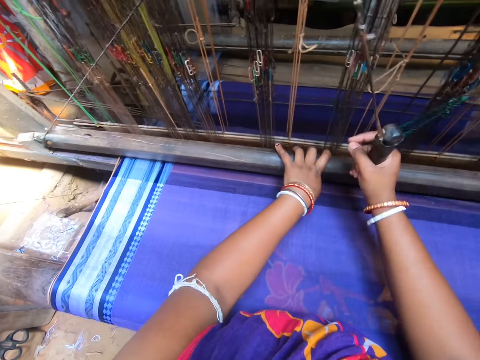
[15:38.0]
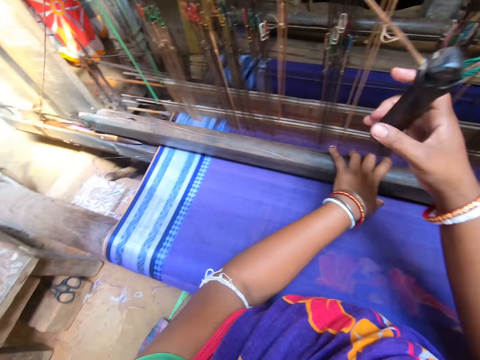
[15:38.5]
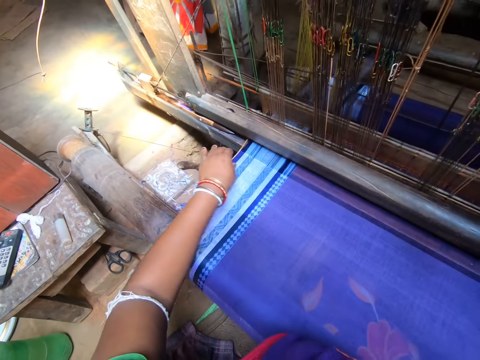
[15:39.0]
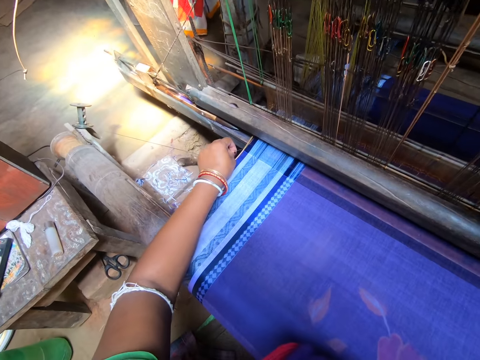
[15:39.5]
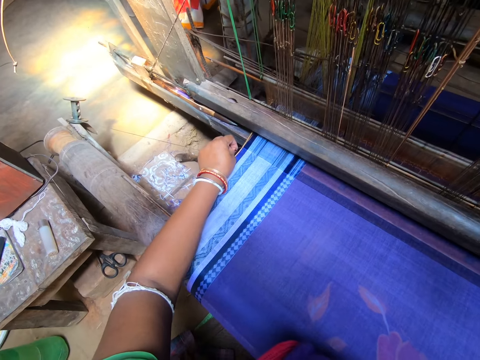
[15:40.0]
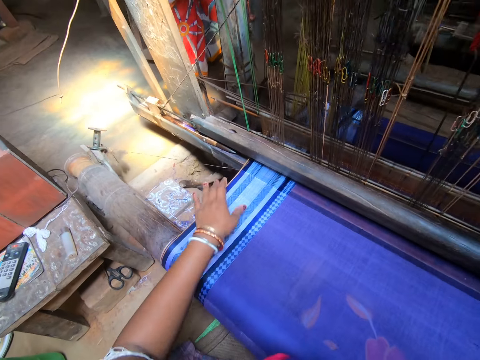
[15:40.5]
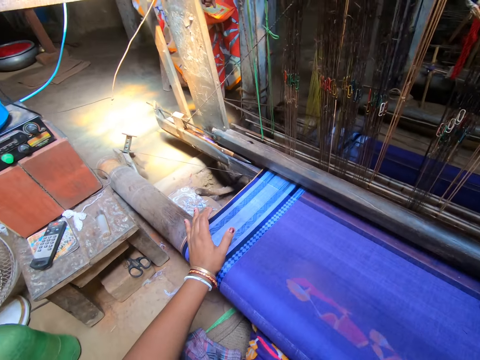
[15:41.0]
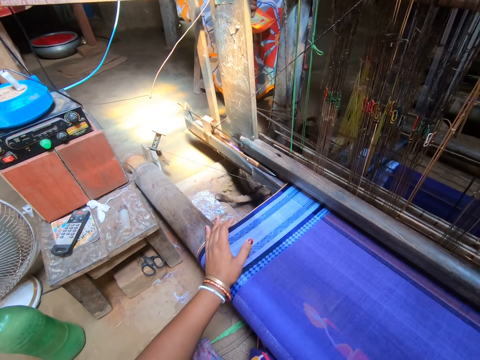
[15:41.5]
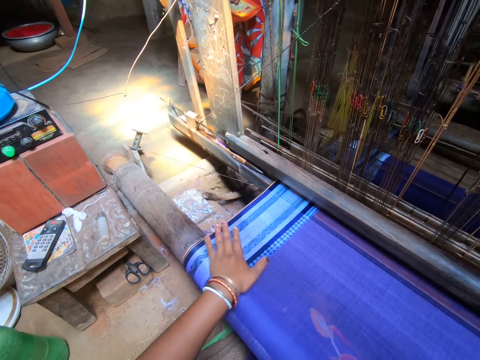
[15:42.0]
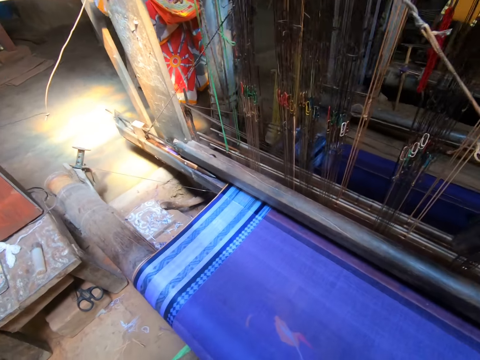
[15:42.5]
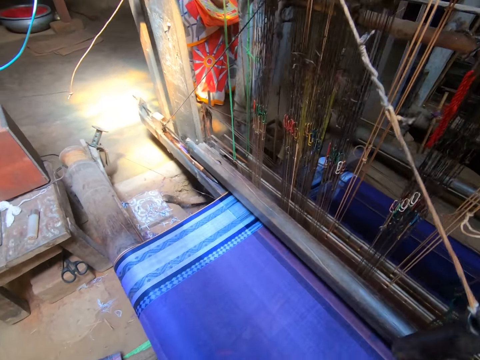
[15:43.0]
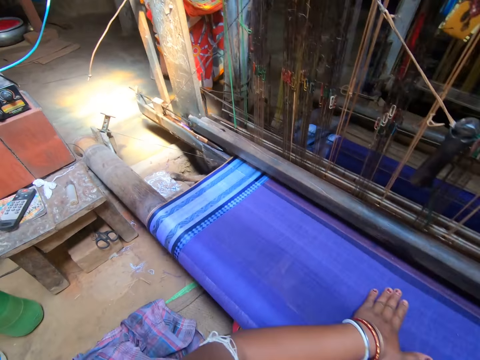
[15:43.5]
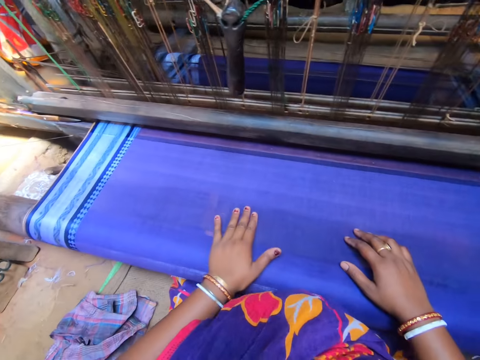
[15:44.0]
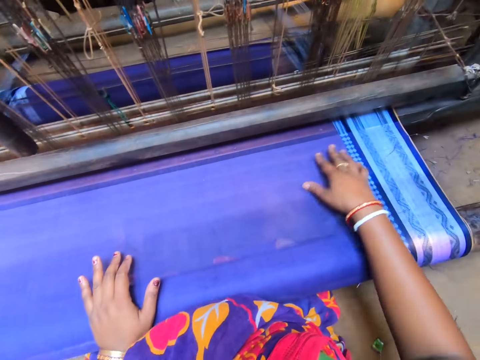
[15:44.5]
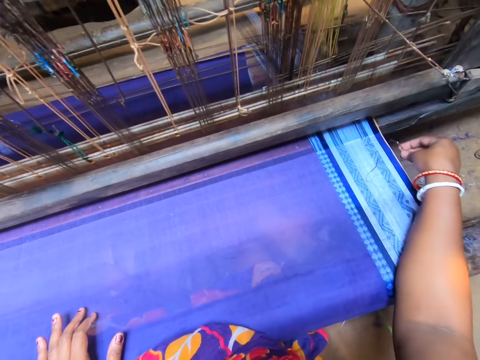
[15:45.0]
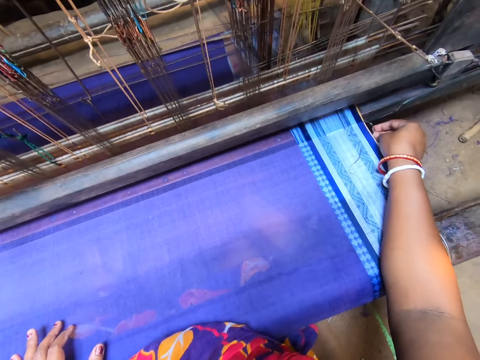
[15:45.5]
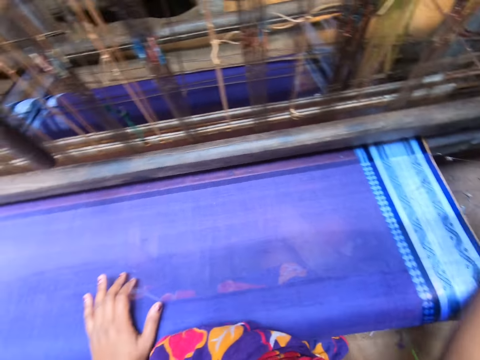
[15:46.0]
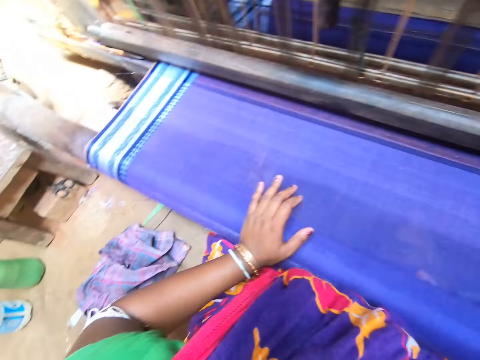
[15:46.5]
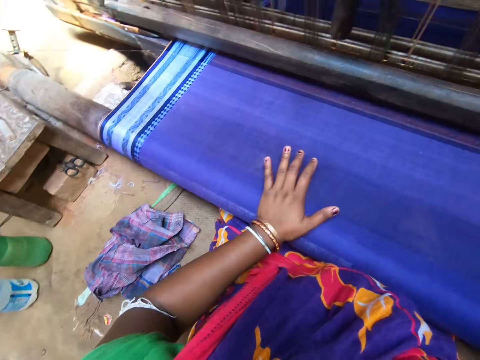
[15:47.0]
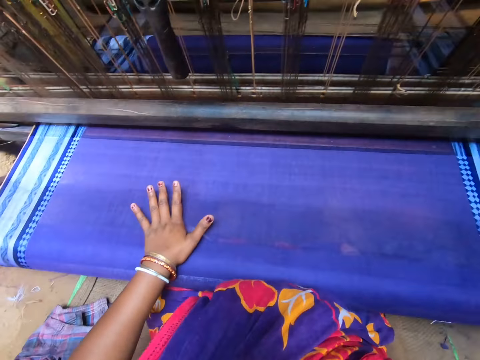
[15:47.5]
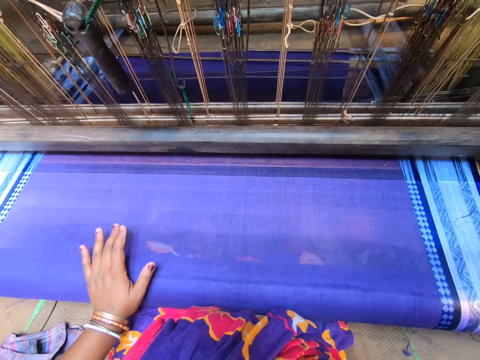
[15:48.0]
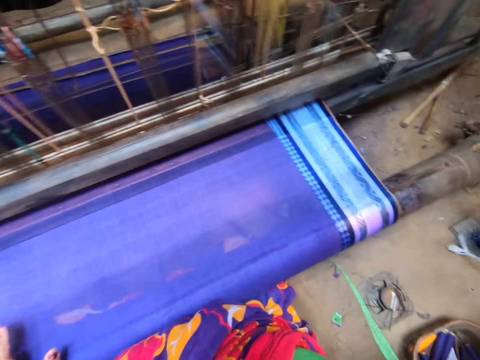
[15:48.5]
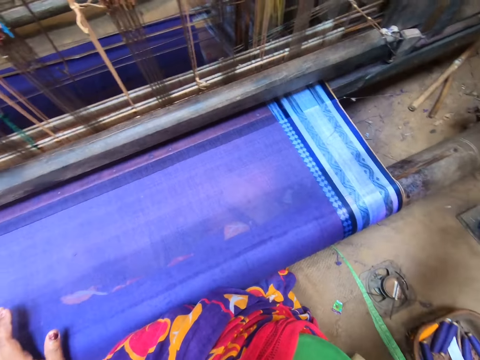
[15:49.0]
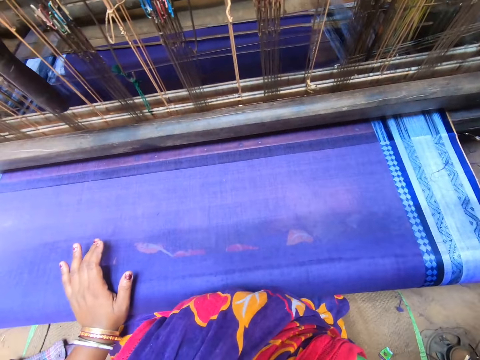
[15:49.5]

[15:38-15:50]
The camera wearer adjusts the thread in the loom with her left hand. She places her left hand on the loom. She rubs the fabric with her left hand. She adjusts the thread in the loom with her right hand. She adjusts a cloth roll in the loom with her right hand.

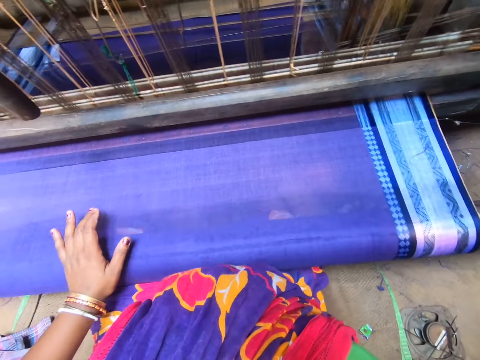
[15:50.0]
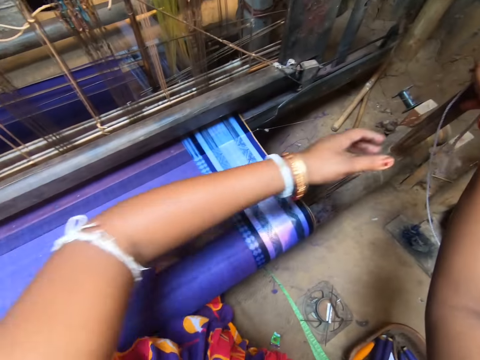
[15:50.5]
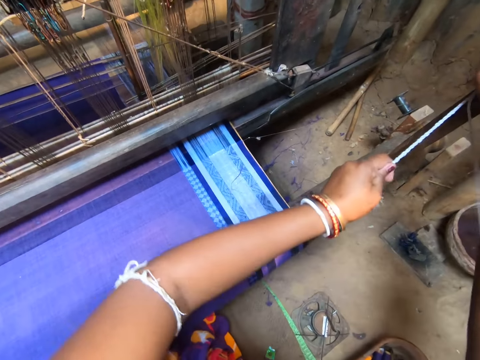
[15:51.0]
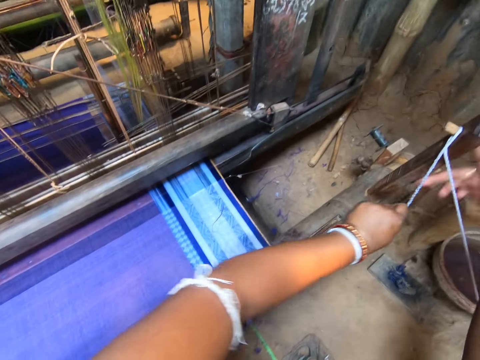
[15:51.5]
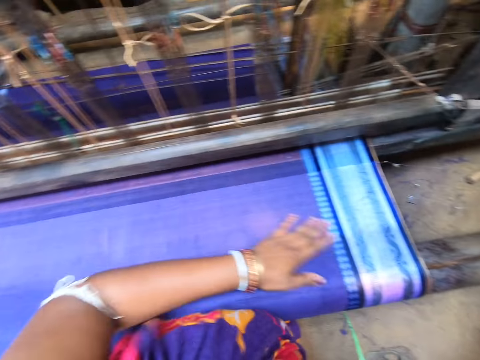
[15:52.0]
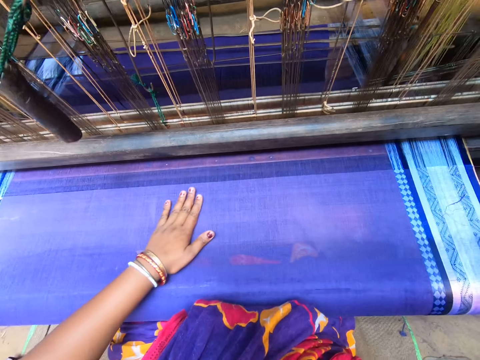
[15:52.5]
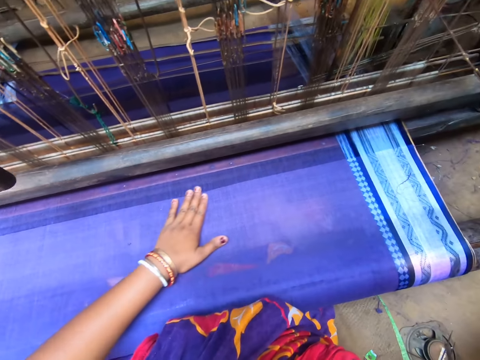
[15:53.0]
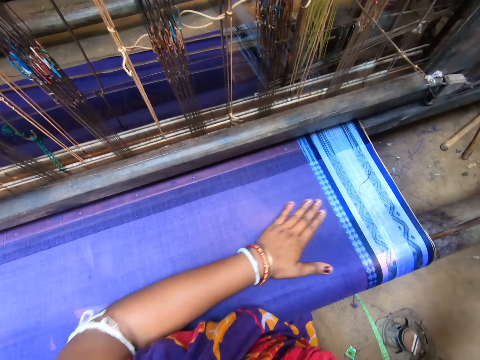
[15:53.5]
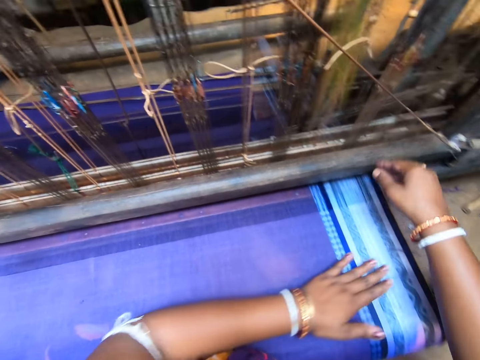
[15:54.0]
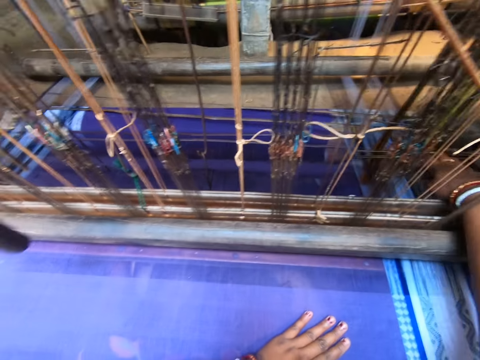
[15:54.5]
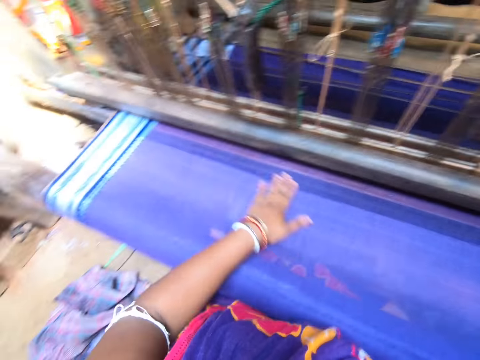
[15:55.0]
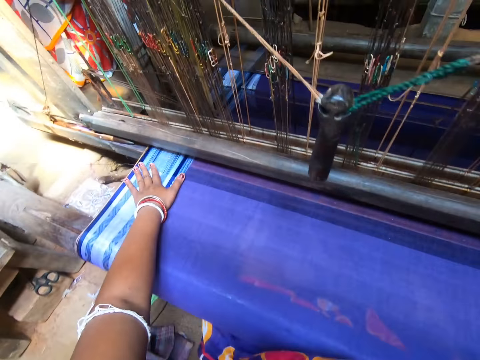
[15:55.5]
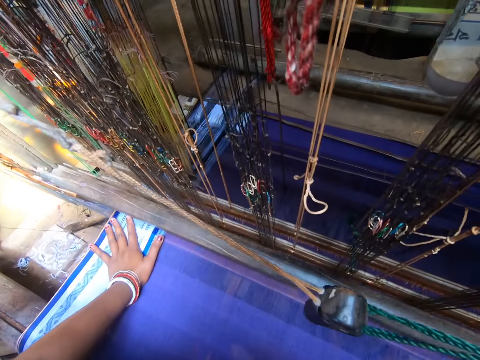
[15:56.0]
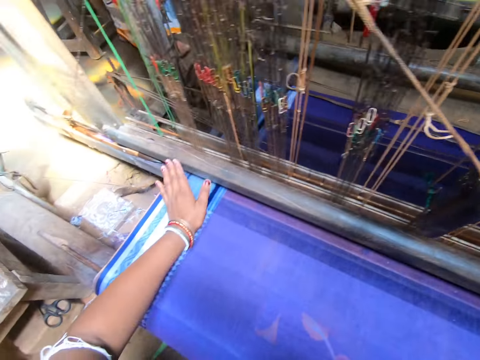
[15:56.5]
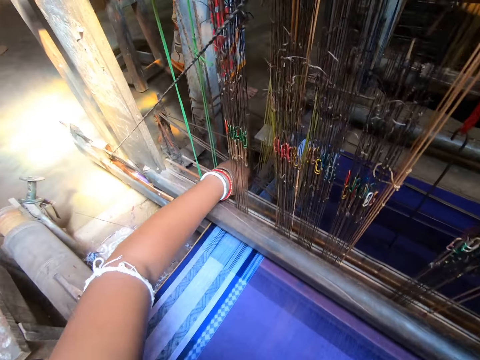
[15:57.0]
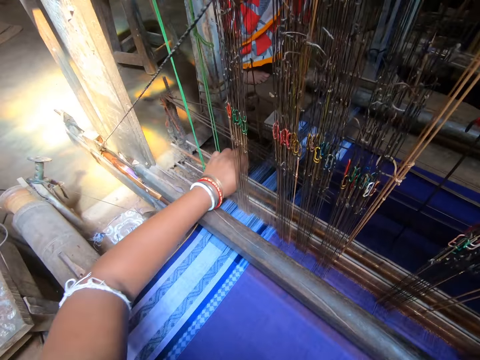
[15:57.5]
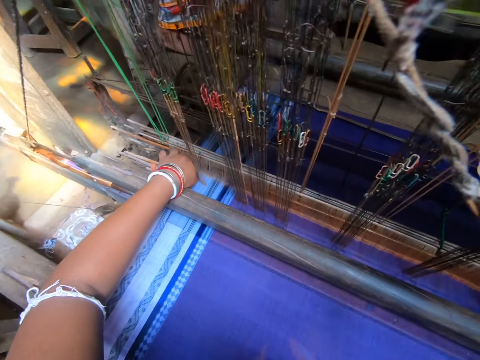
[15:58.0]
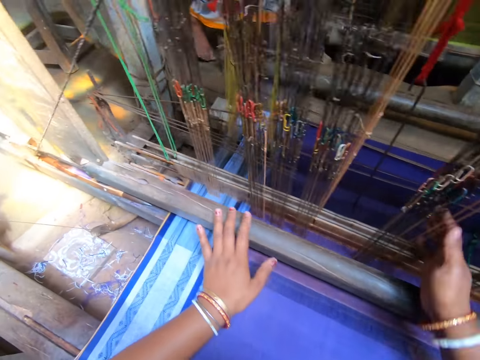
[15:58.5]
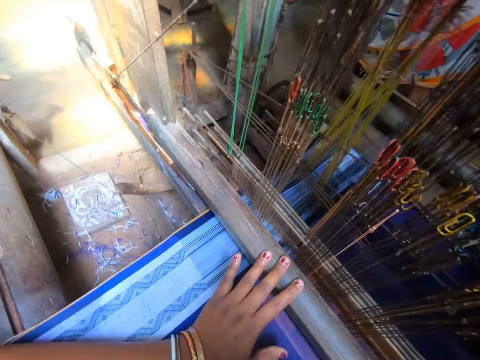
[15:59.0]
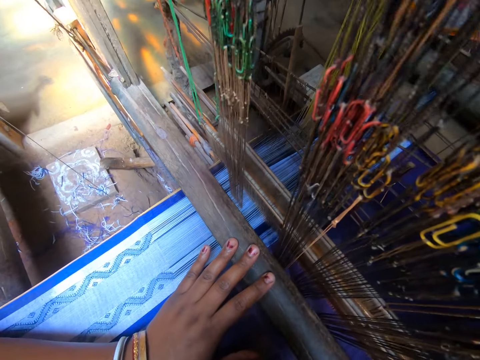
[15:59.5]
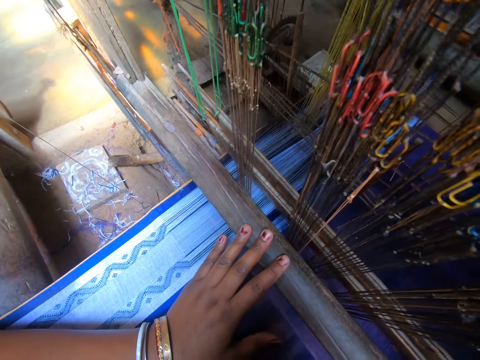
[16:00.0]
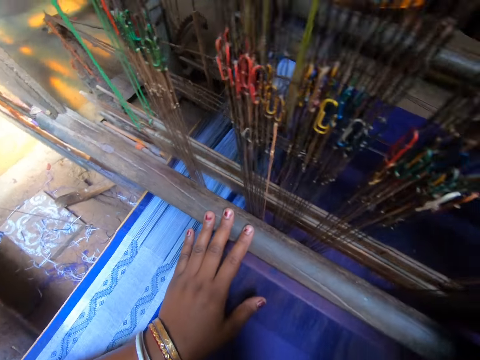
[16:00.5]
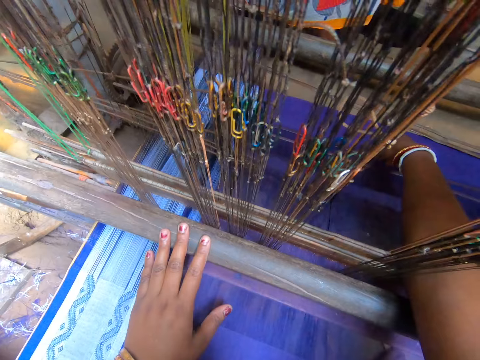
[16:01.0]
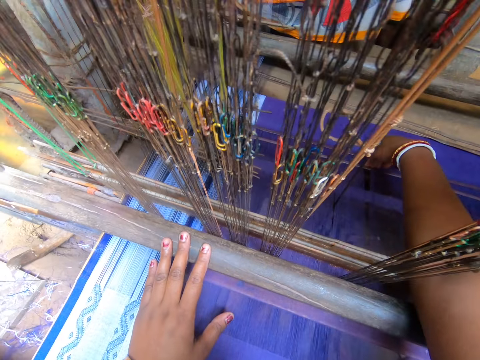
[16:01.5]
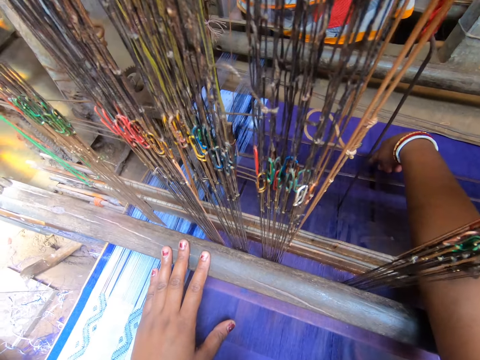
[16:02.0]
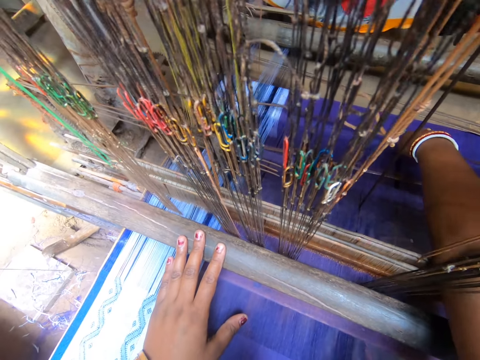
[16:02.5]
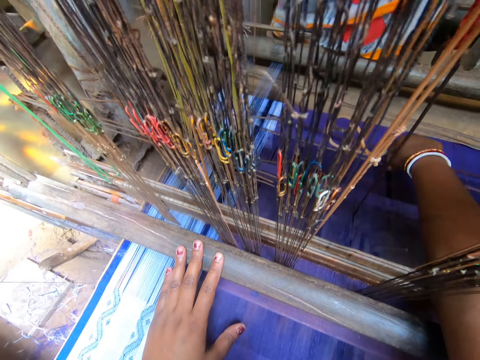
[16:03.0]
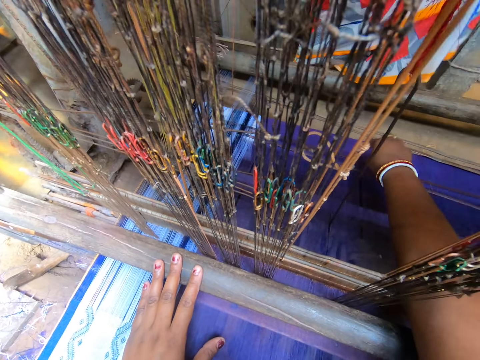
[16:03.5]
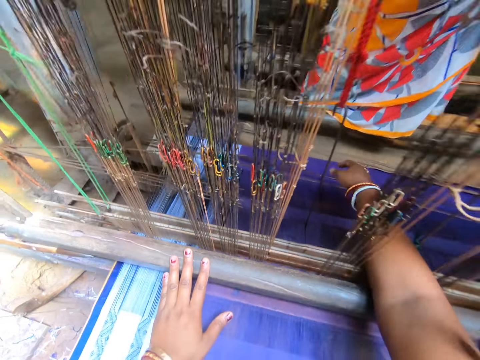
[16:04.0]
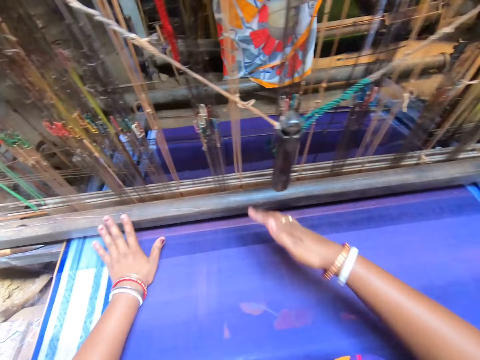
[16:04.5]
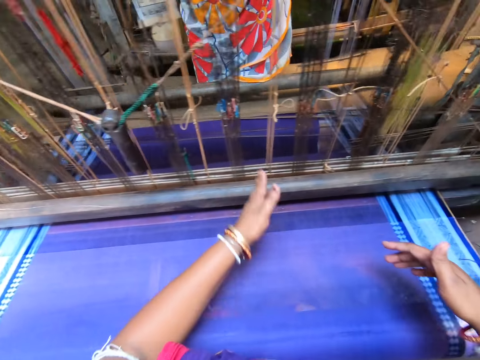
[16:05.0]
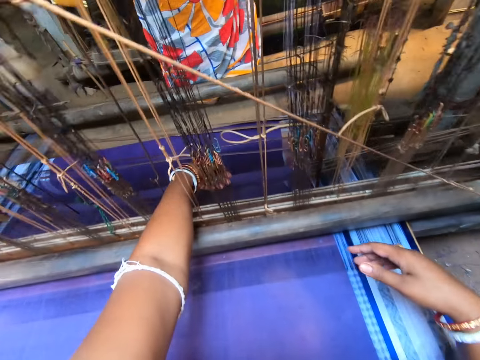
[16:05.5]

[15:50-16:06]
The camera wearer adjusts the stick or rope in the loom with both hands. She rubs the fabric with her left hand. She adjusts the loom with her right hand. She adjusts the filling yarn of the fabric on the loom with her left hand. She adjusts the pressing handle. She adjusts the filling yarn of the fabric on the loom with her right hand.
